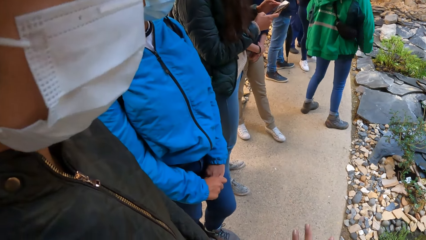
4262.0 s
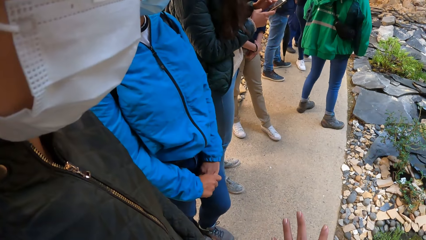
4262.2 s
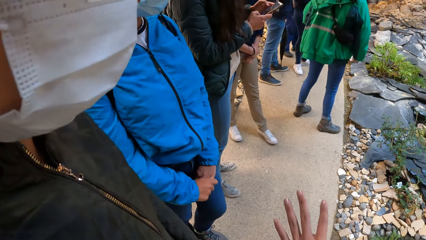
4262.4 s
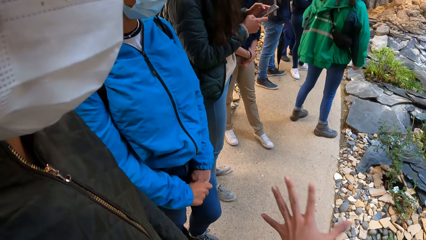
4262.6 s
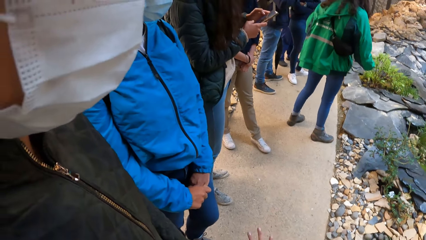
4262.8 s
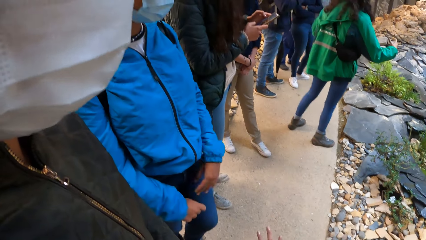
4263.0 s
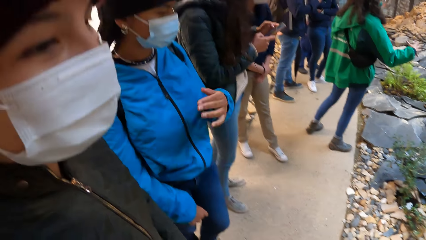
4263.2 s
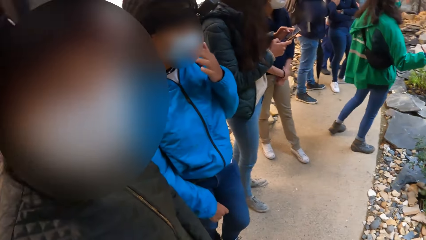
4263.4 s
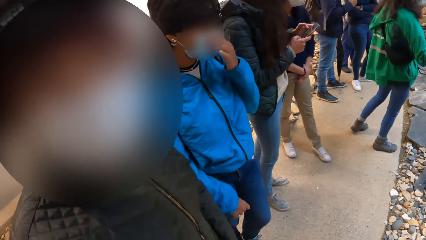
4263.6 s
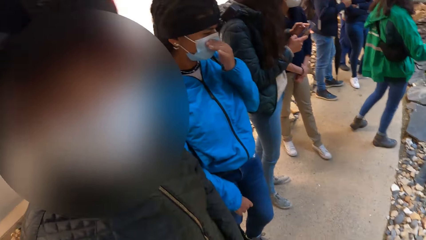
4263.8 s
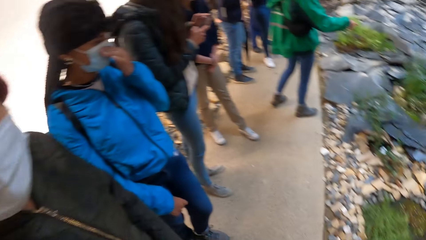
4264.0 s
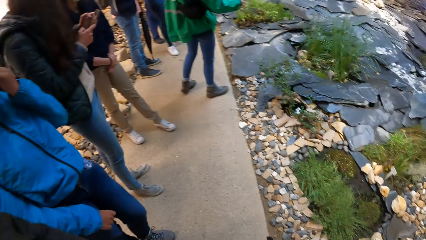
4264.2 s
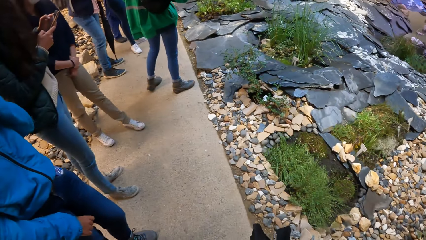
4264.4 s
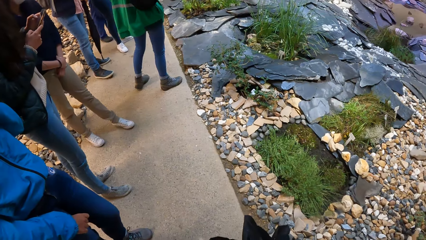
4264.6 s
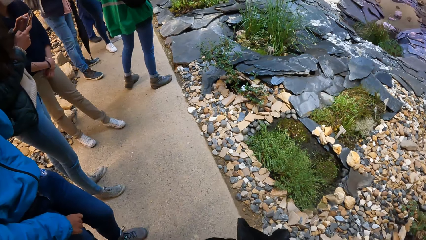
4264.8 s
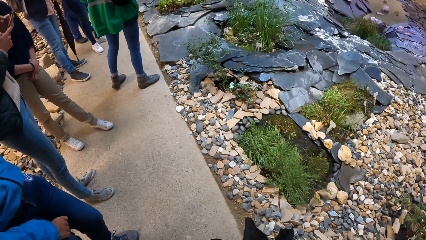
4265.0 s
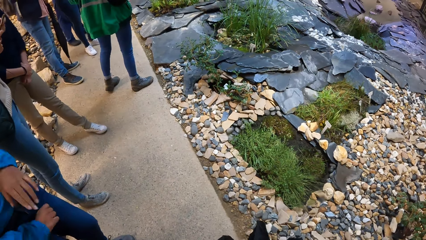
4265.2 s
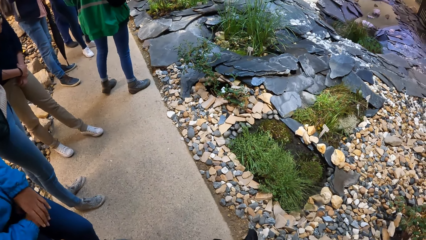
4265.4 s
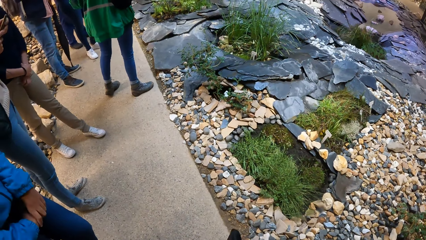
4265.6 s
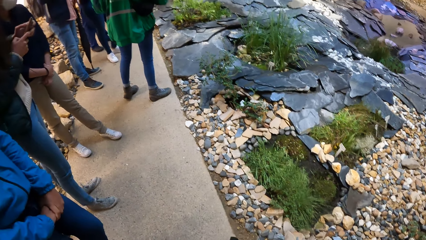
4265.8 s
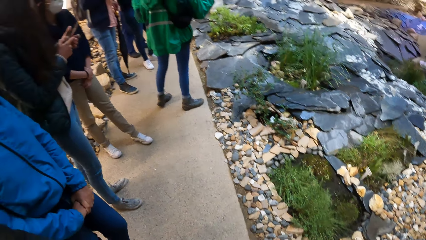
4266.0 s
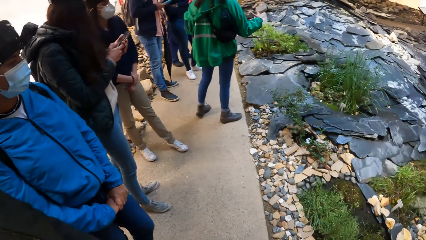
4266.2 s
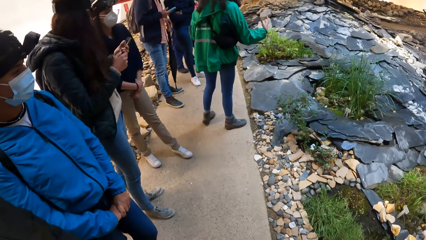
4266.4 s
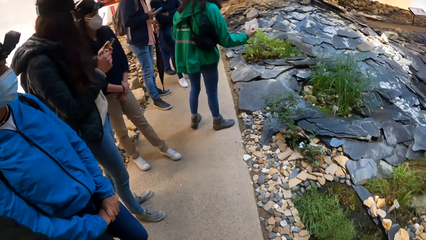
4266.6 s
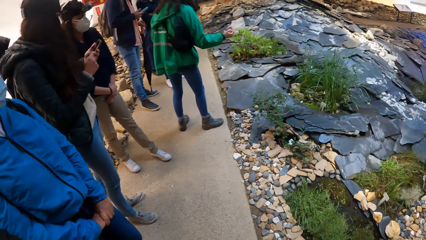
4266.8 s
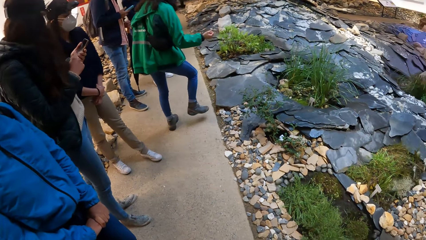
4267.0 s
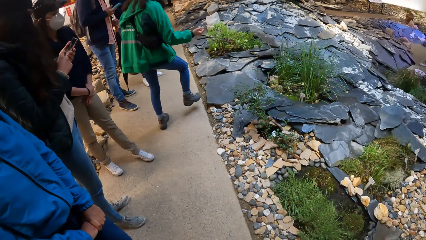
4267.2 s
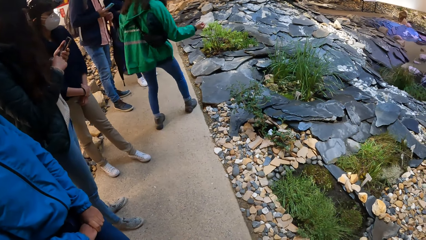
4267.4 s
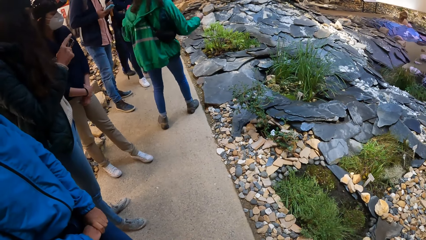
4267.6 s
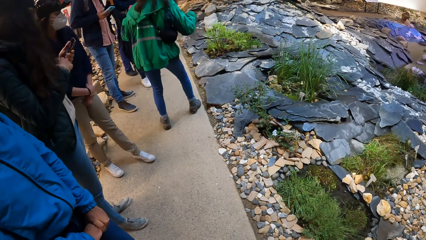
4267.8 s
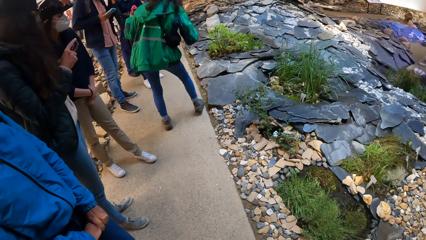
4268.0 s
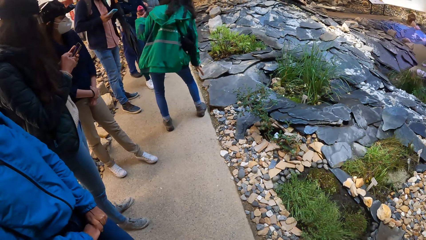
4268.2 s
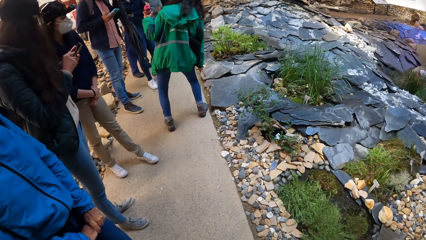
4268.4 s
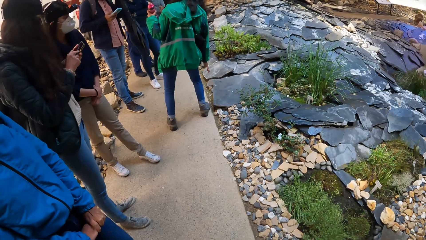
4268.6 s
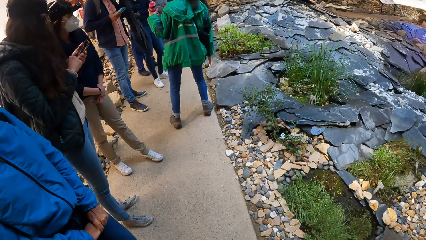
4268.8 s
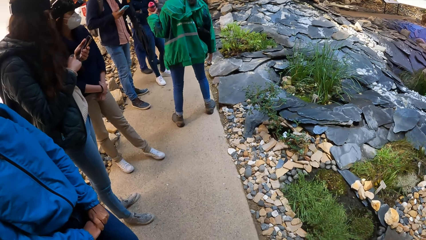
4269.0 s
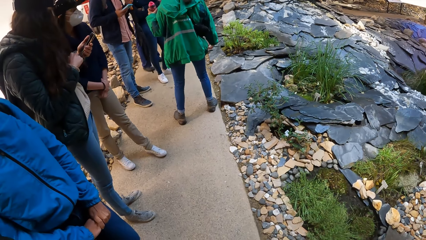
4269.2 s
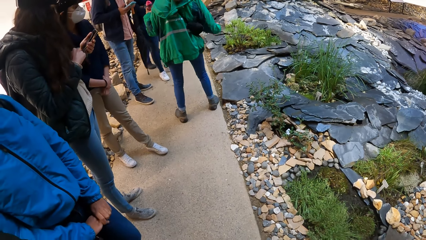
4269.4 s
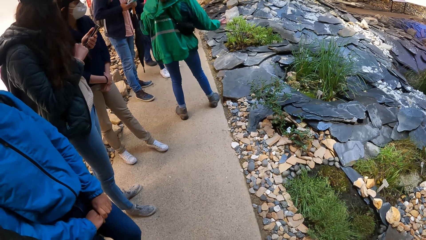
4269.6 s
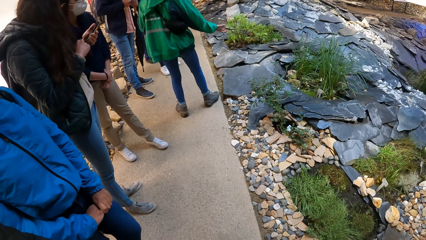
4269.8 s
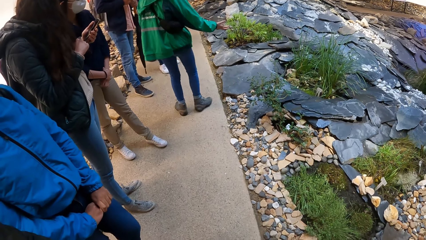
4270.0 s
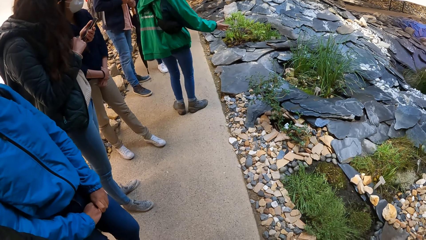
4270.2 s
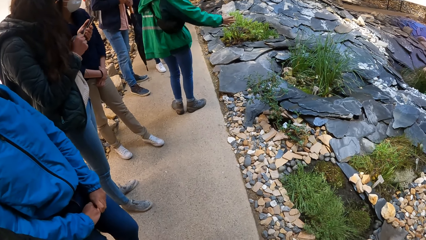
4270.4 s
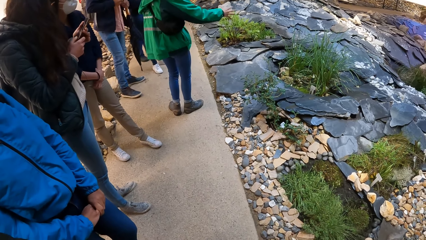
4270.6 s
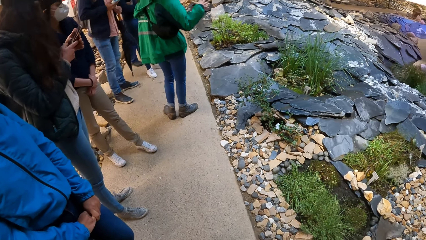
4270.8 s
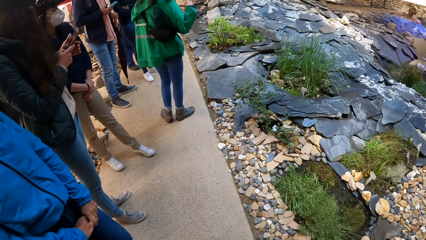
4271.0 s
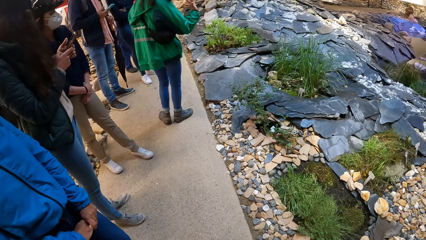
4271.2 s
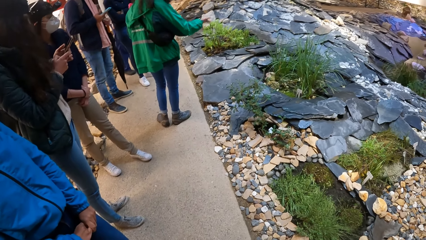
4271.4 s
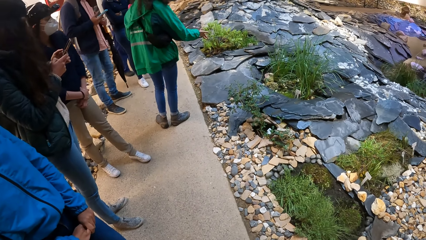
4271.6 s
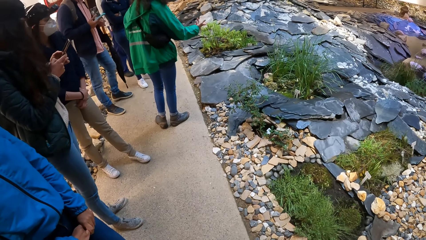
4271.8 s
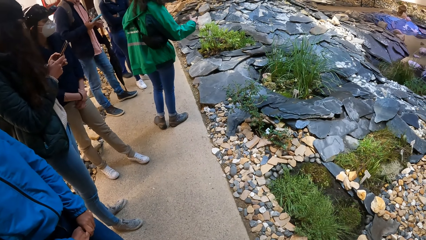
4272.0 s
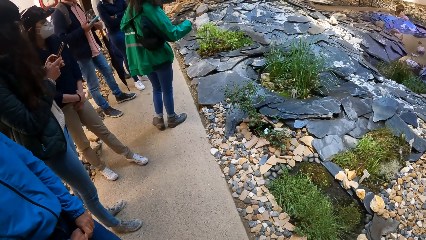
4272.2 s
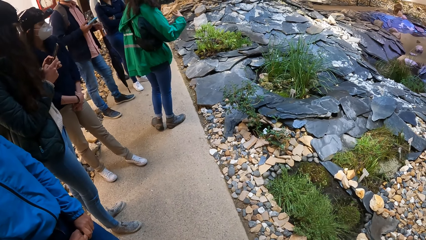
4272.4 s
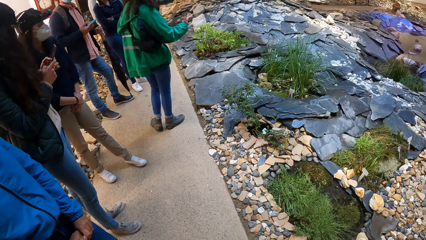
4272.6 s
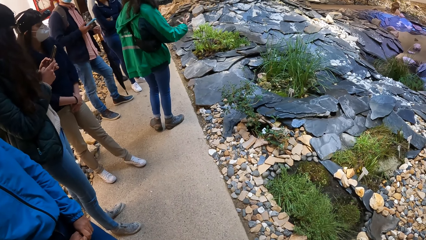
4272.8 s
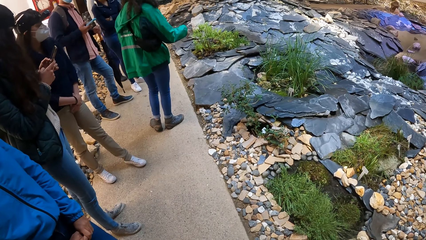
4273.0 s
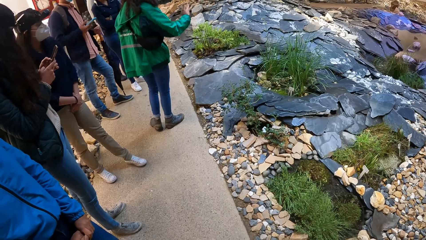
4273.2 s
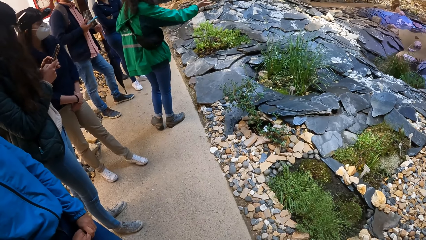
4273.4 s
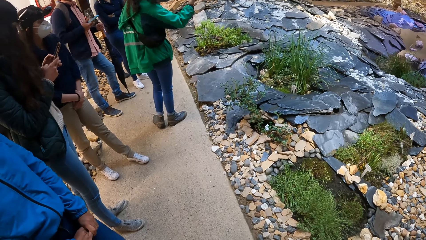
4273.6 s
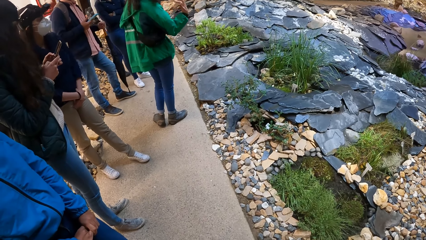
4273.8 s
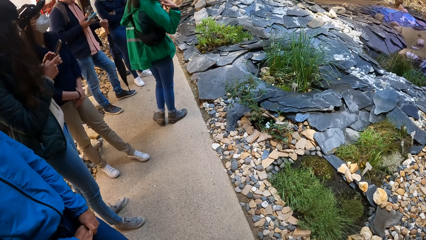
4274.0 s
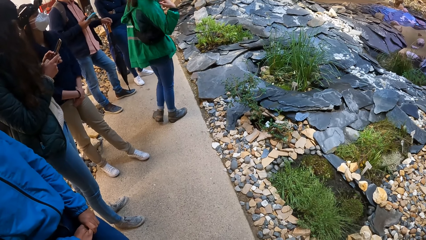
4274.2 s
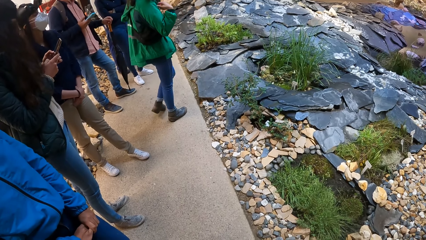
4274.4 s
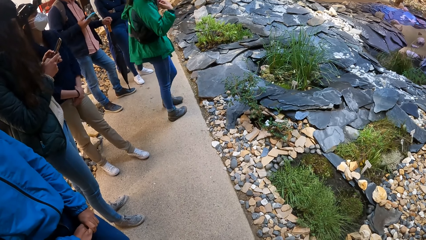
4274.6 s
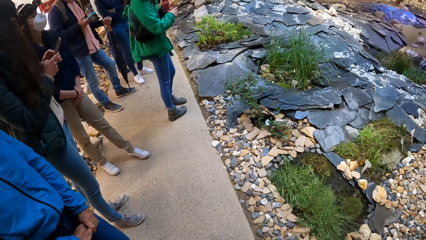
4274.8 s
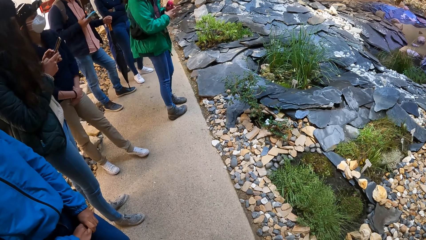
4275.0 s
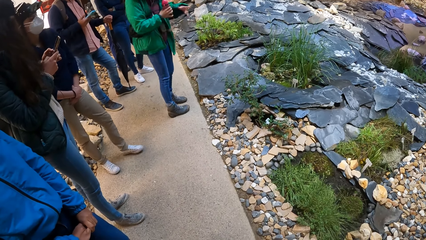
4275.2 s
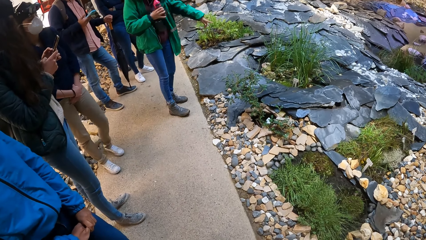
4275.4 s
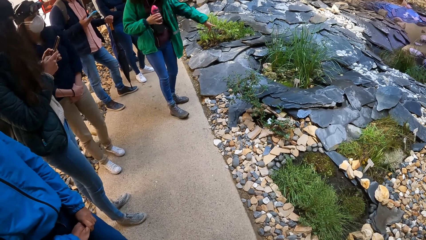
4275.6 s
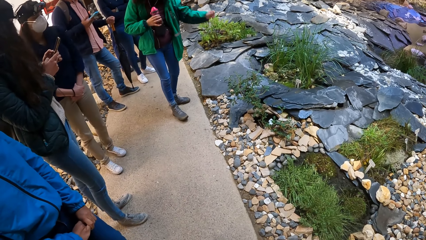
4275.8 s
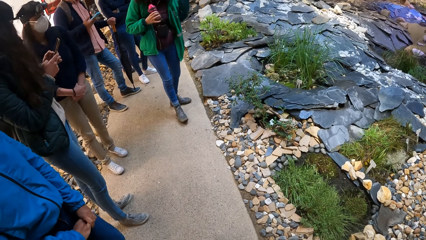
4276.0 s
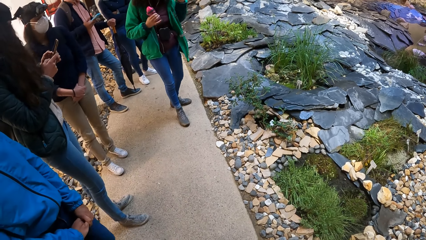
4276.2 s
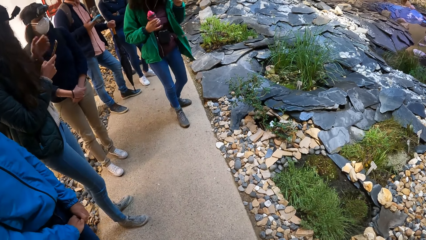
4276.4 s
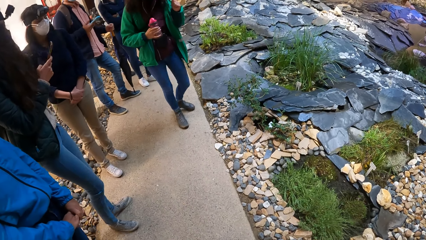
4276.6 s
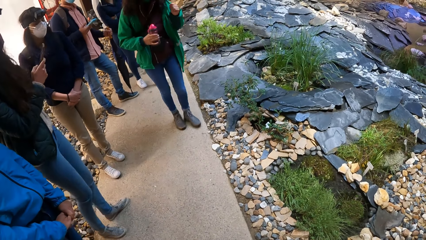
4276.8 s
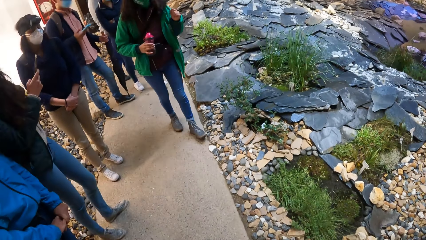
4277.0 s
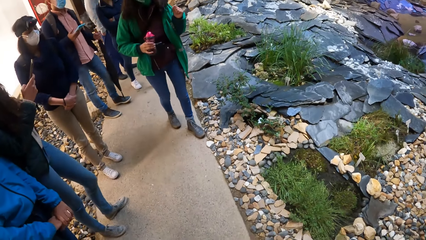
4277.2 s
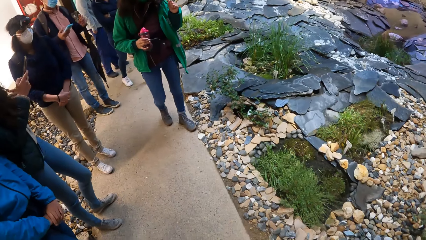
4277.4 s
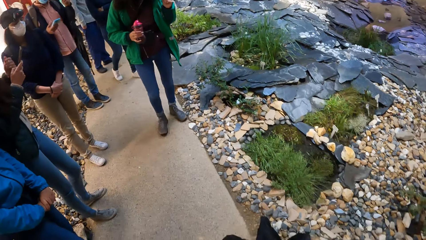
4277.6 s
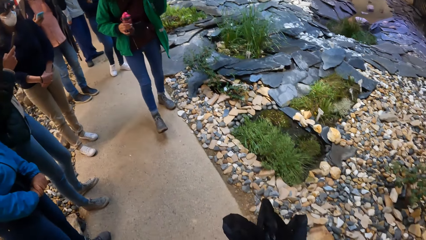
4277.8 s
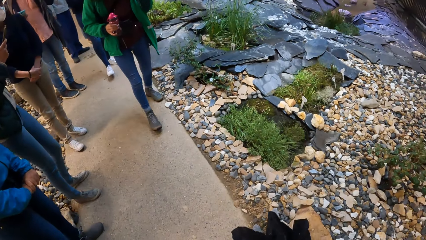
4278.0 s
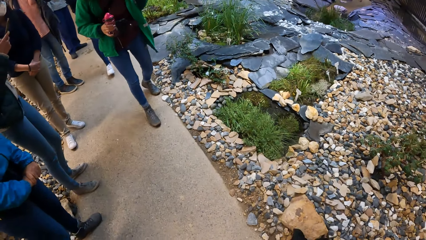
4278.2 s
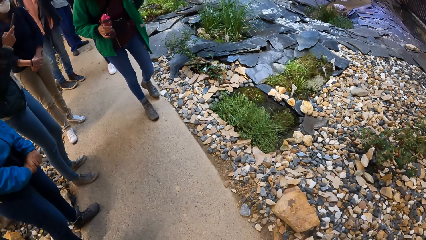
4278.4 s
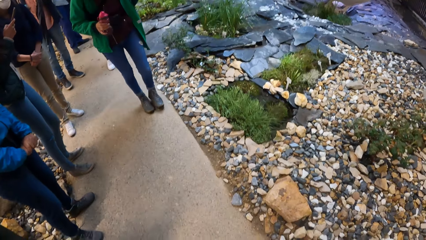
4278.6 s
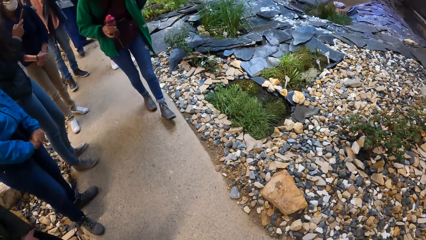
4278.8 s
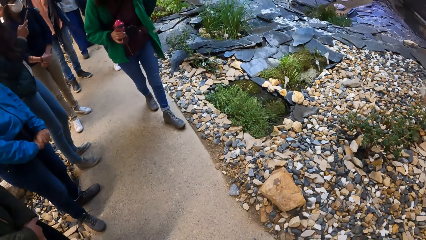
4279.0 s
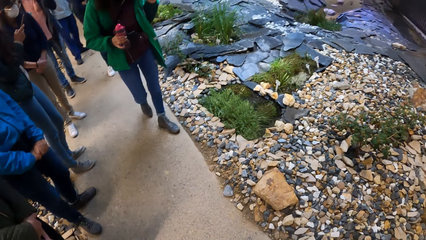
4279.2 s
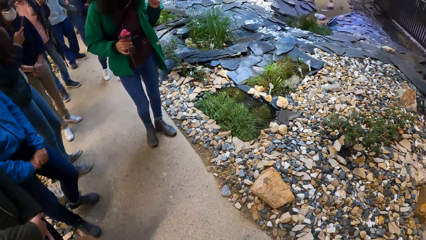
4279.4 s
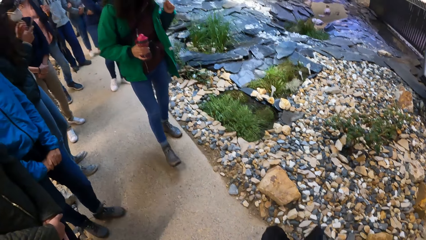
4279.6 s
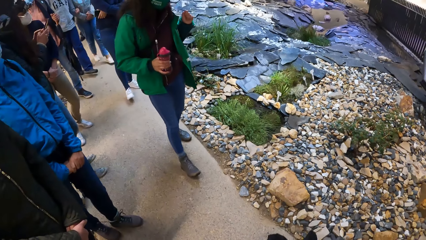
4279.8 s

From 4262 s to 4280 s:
The camera wearer looks around. A woman touches a nose mask on her face with her left hand. A lady operates the phone. Another lady walks on the pavement. The camera wearer holds an umbrella with her right hand.
